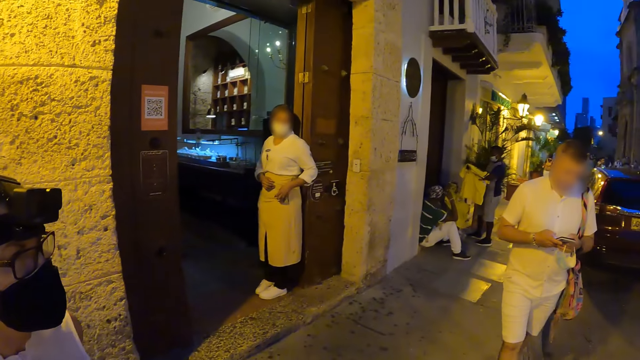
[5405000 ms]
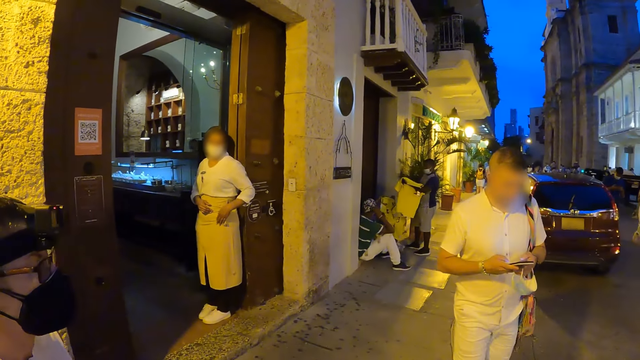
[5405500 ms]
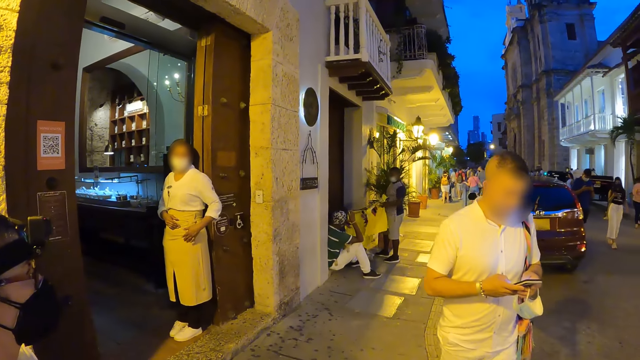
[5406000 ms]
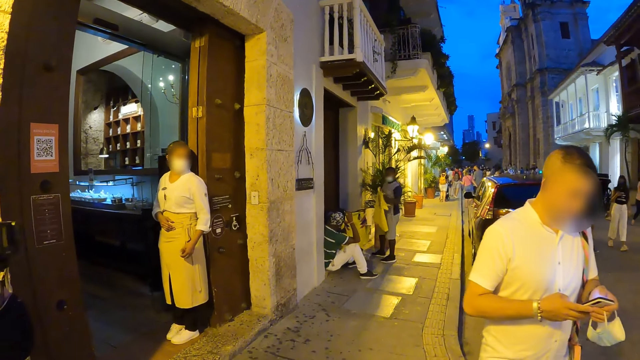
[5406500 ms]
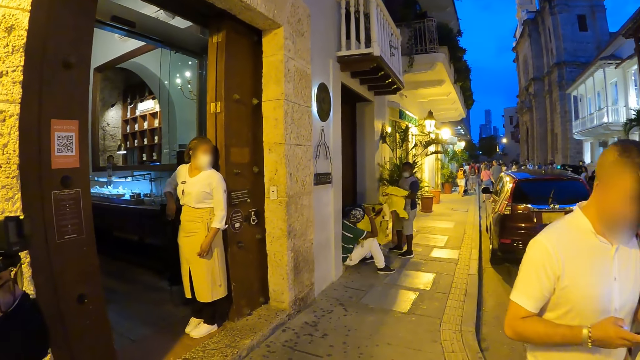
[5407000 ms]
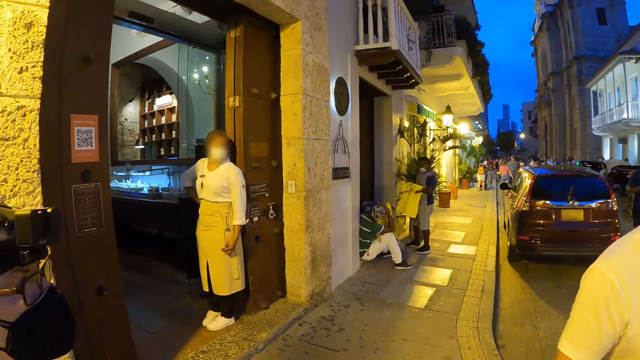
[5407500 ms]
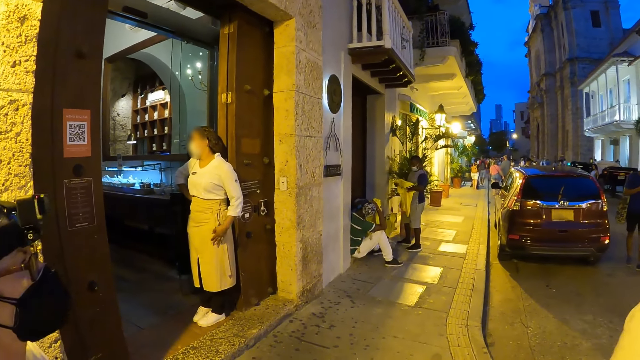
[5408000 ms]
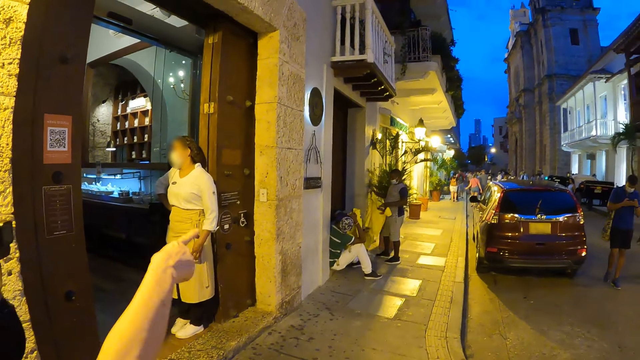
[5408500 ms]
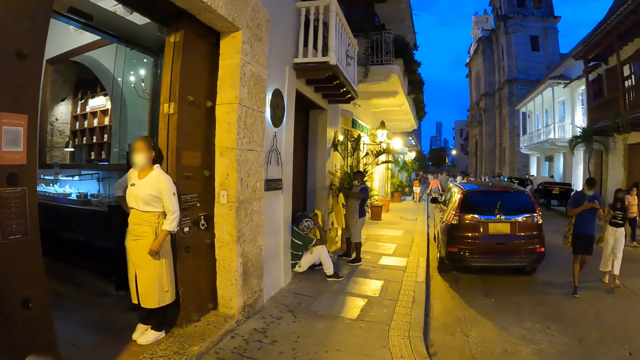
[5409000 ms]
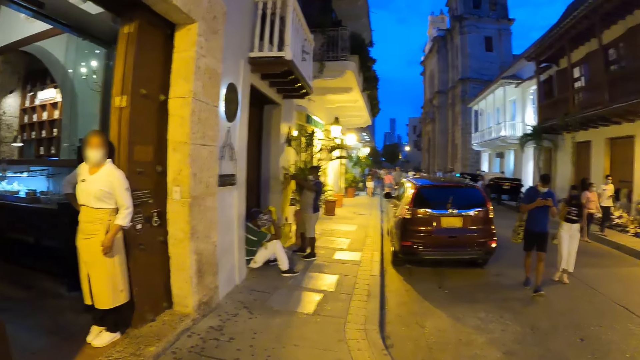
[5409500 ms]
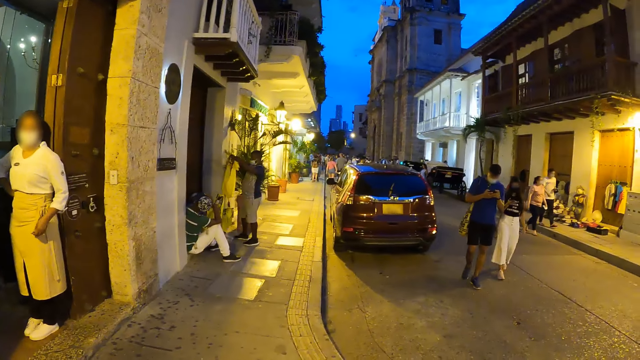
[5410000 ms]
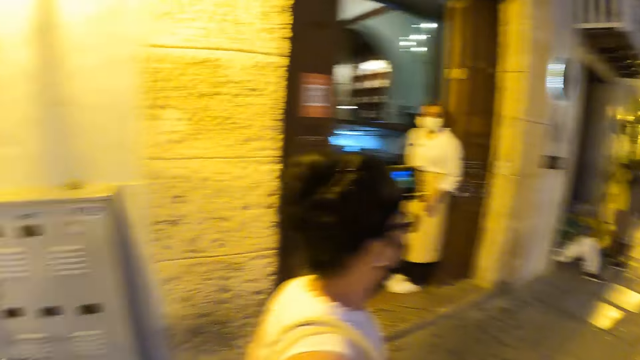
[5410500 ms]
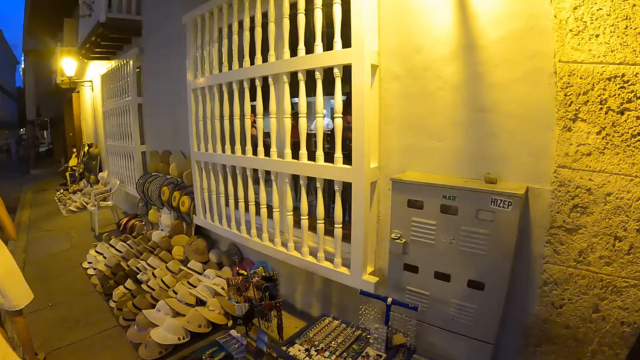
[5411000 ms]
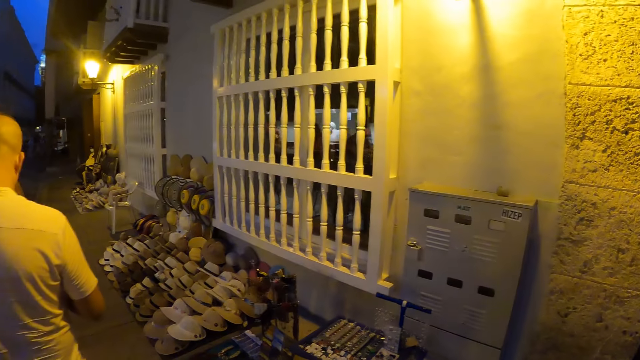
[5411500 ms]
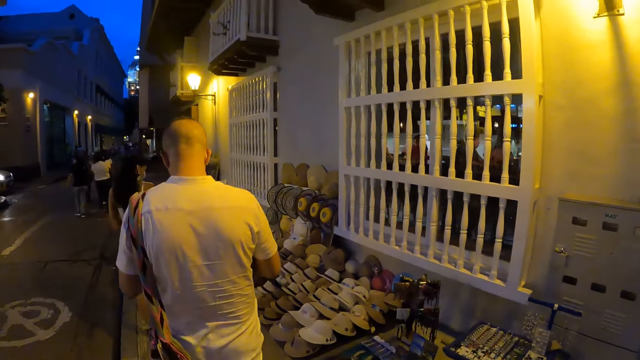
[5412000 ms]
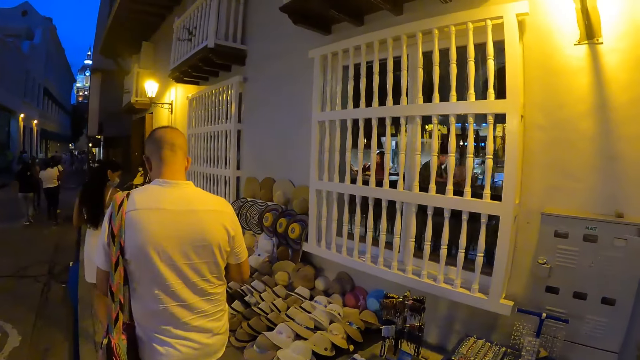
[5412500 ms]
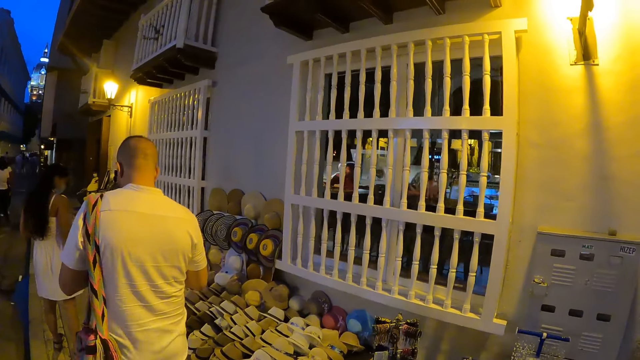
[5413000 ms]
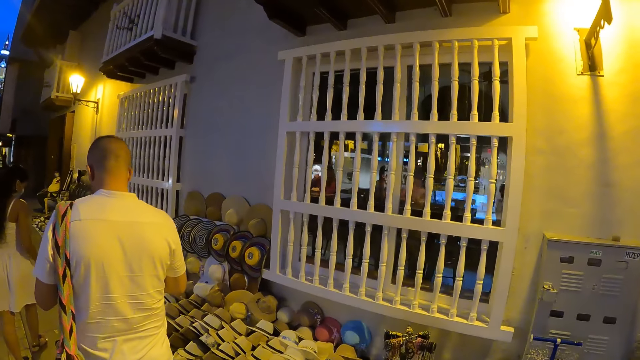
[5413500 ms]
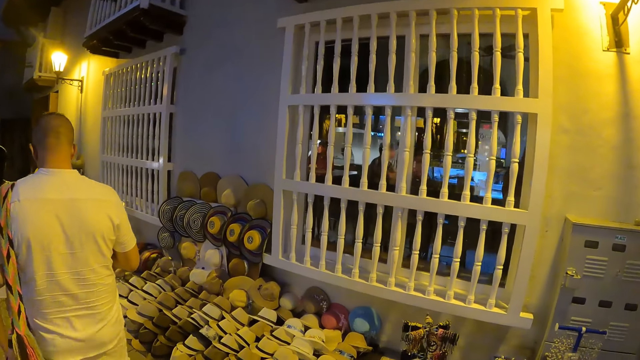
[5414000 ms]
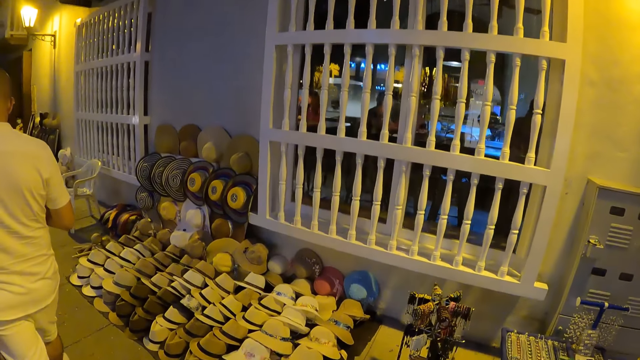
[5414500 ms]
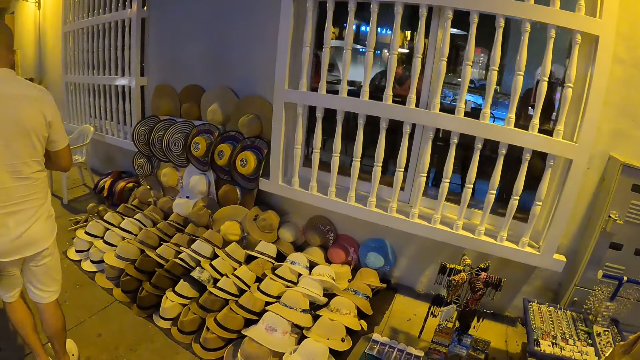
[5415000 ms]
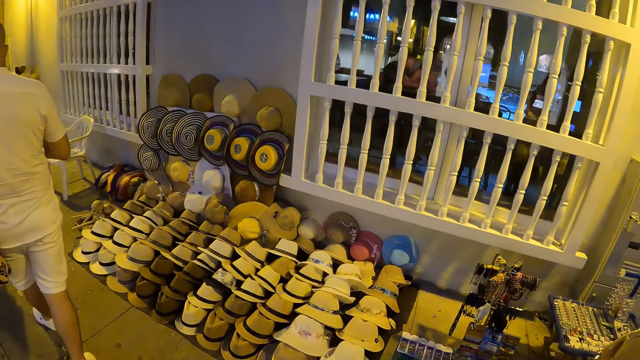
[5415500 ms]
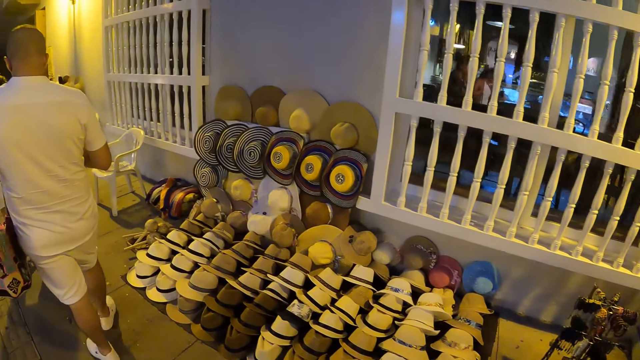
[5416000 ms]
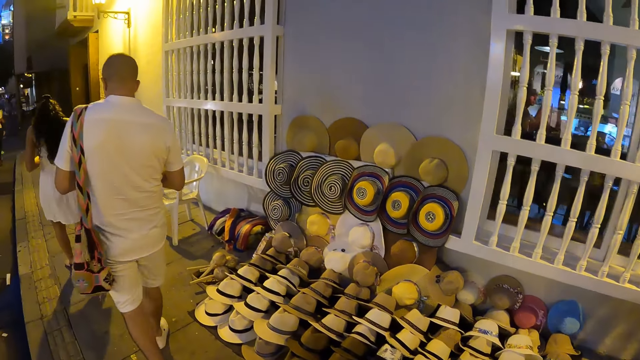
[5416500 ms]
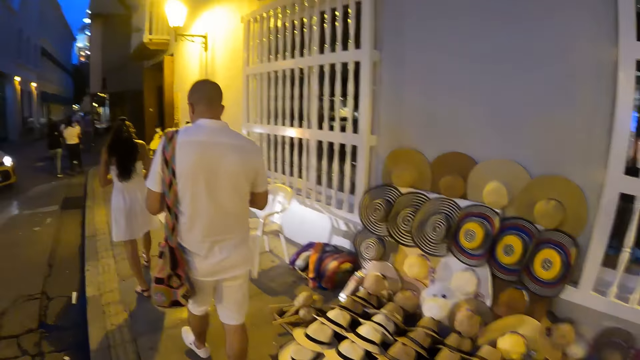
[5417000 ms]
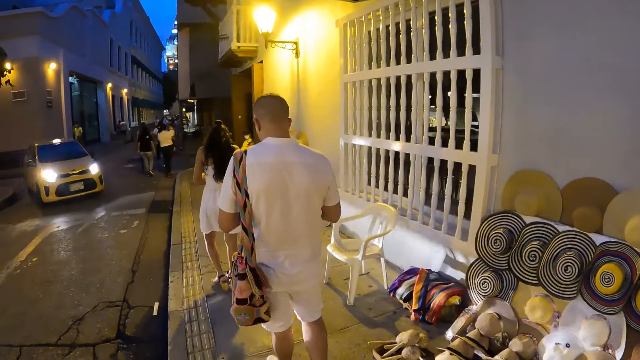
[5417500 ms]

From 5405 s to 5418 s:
The camera wearer communicates with a person. They turn around. They walk on a road.

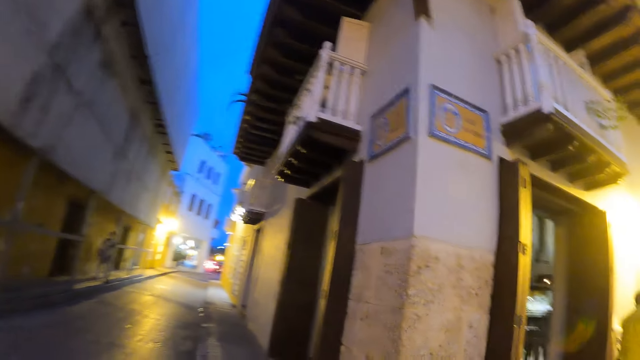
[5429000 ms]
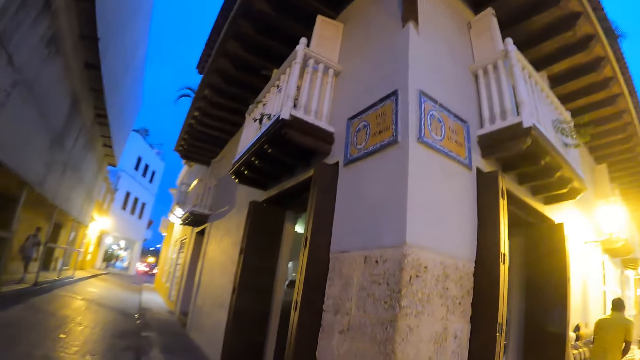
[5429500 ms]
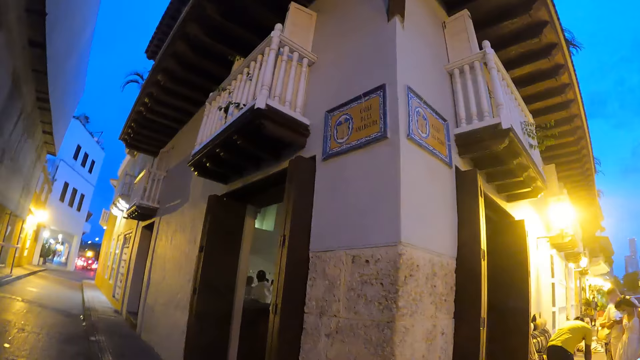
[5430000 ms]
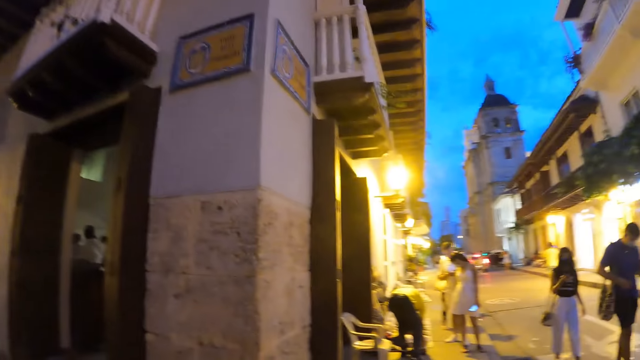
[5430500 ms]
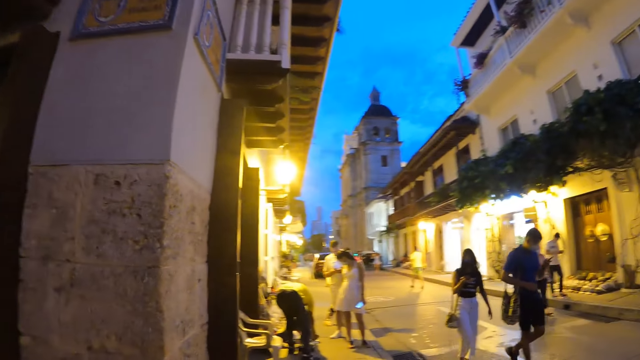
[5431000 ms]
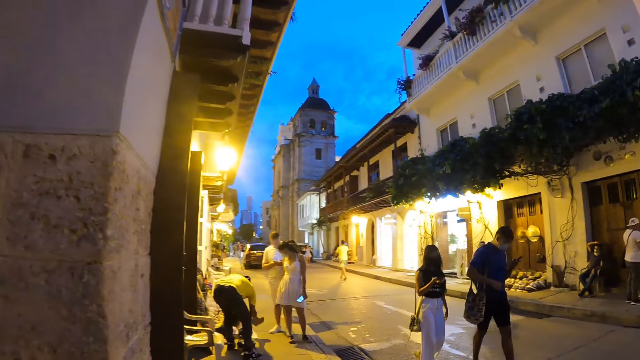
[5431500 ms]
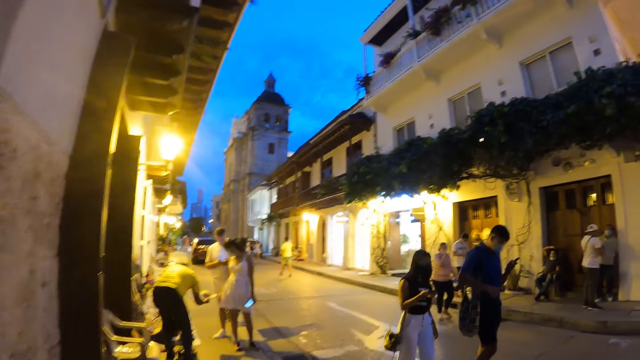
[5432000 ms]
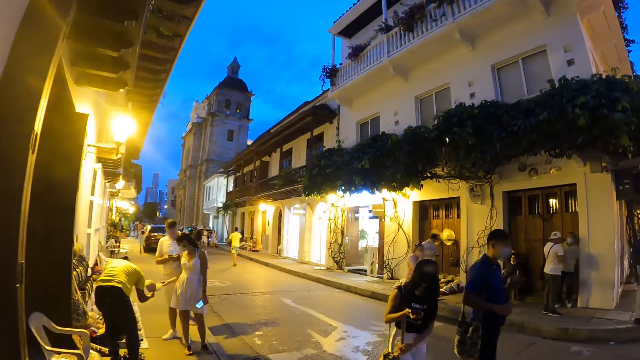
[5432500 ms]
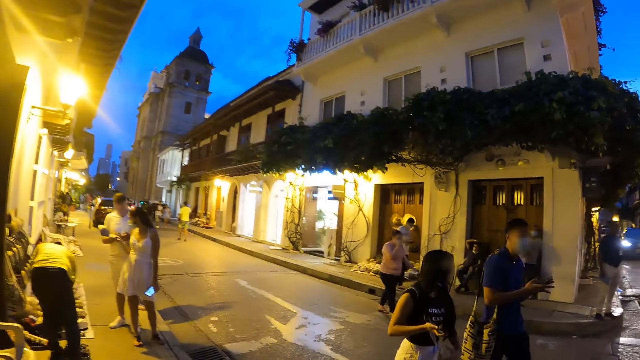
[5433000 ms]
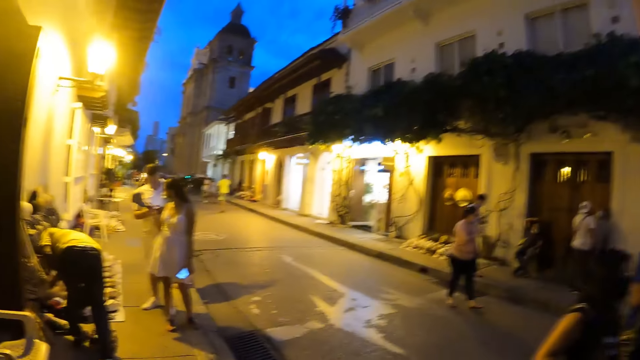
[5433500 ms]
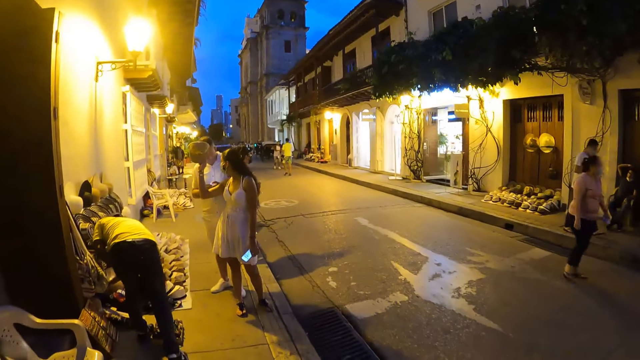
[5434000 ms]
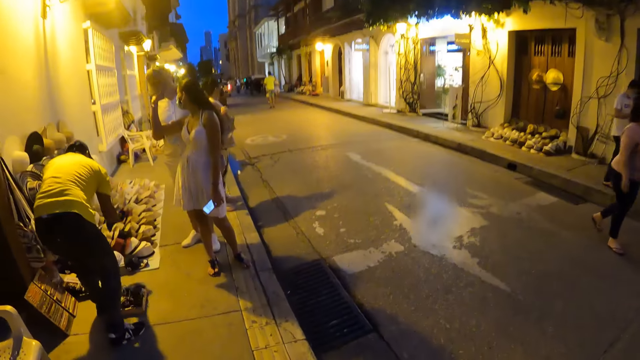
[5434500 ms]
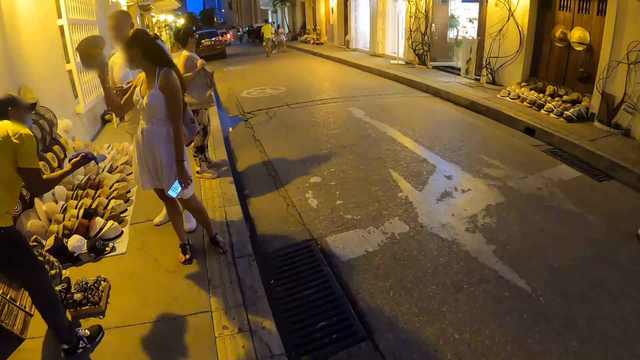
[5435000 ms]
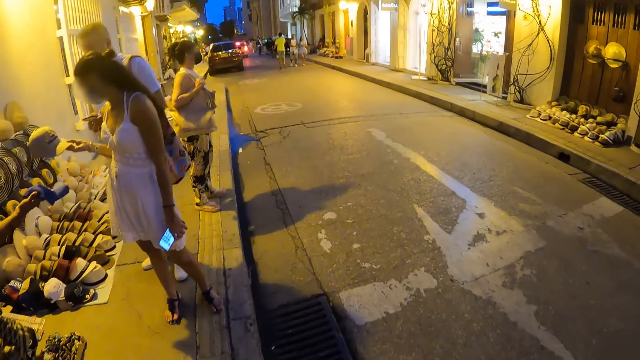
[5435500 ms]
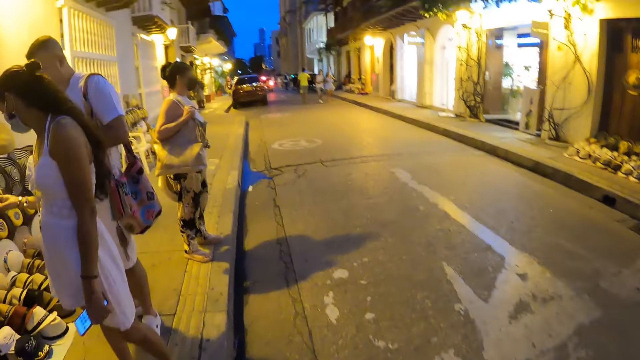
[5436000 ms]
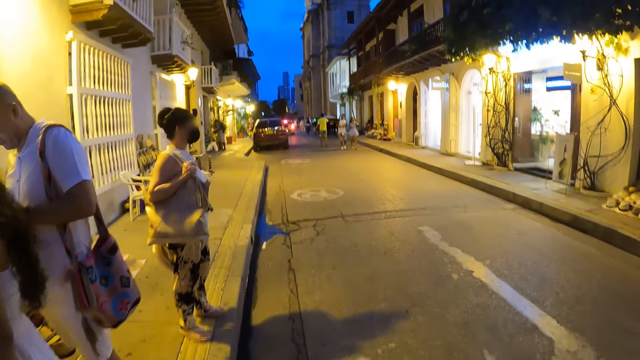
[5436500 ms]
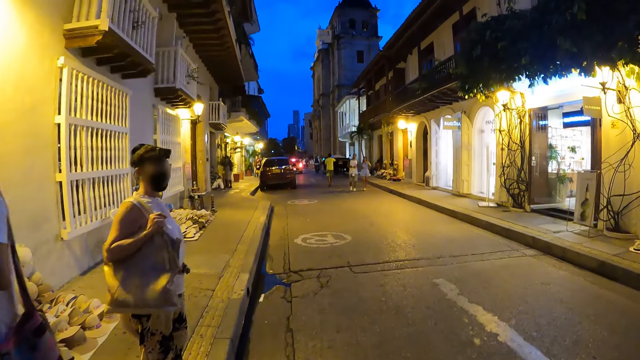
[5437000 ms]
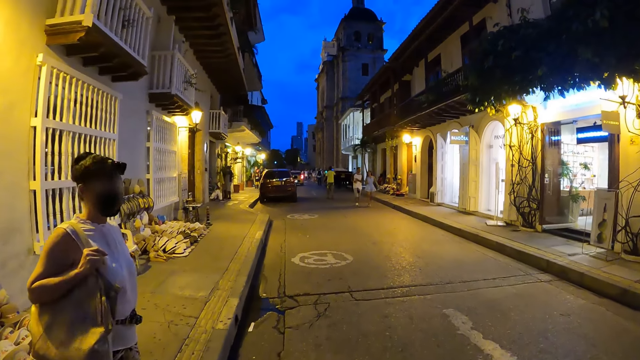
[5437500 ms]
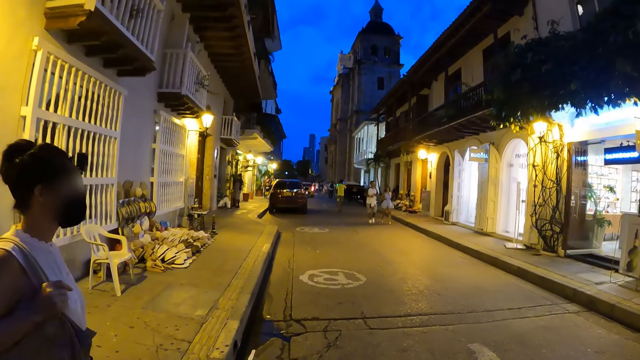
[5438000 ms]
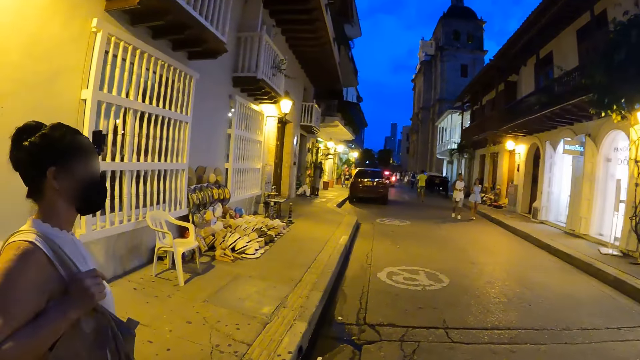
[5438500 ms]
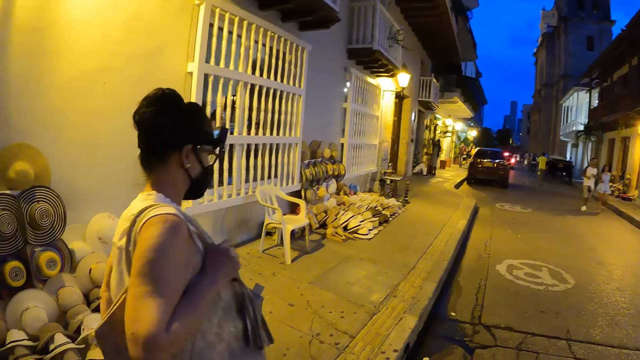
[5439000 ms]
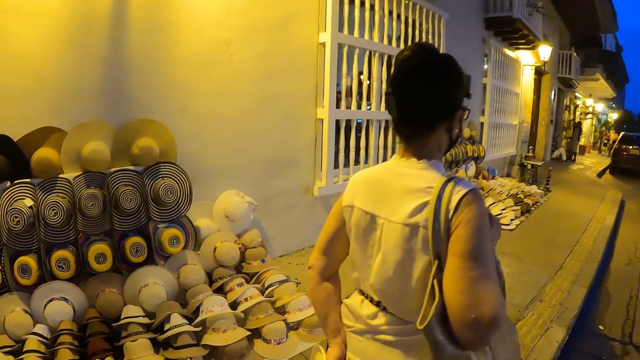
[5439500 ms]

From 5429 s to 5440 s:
A man walks past the camera wearer.
